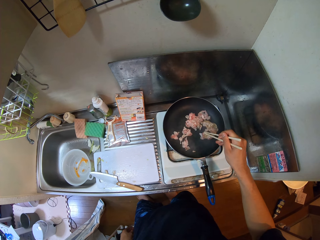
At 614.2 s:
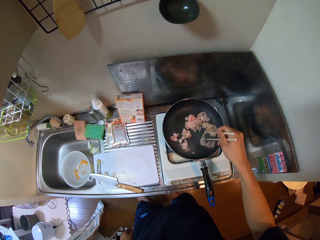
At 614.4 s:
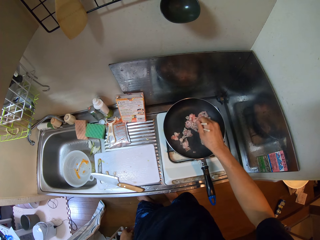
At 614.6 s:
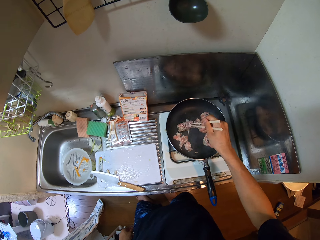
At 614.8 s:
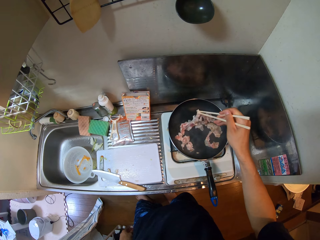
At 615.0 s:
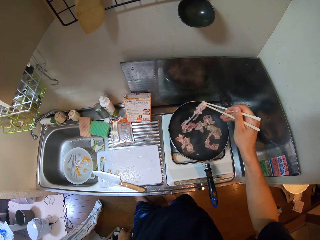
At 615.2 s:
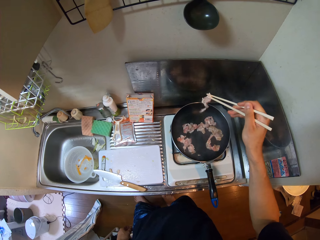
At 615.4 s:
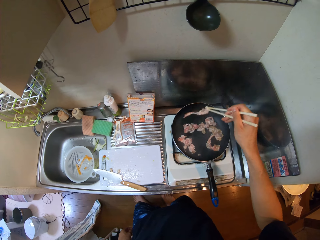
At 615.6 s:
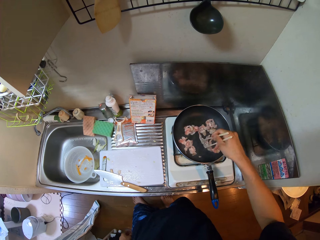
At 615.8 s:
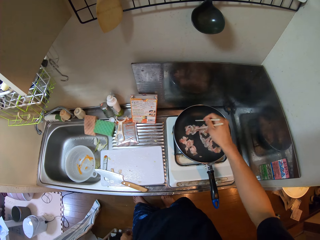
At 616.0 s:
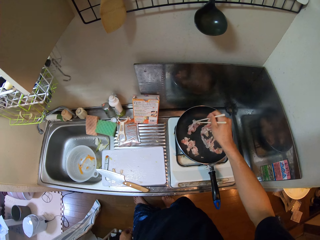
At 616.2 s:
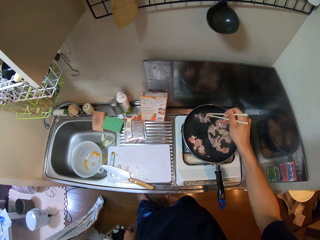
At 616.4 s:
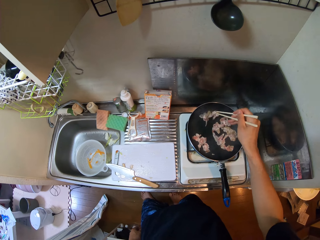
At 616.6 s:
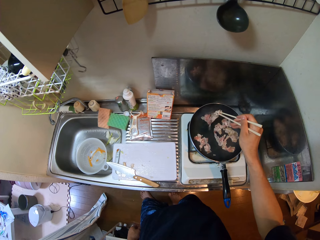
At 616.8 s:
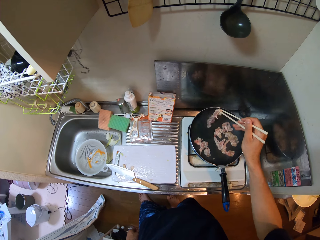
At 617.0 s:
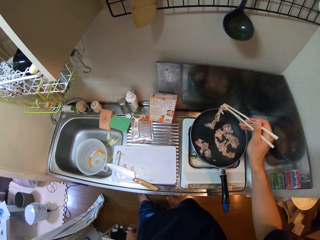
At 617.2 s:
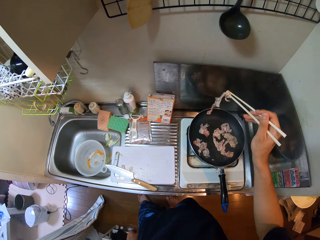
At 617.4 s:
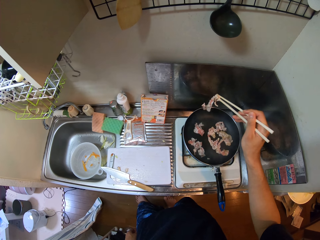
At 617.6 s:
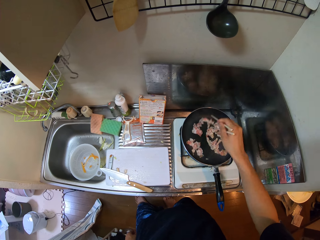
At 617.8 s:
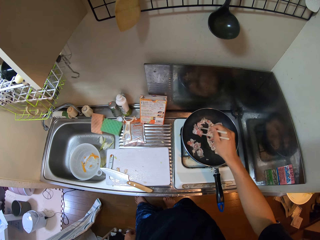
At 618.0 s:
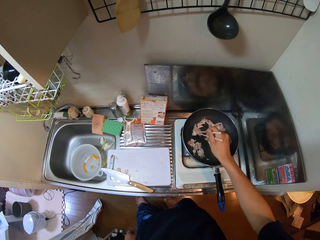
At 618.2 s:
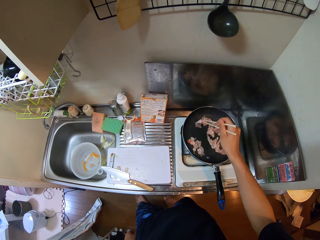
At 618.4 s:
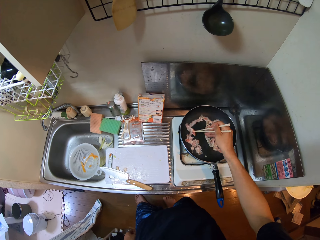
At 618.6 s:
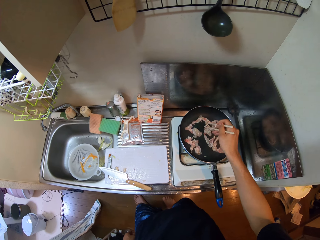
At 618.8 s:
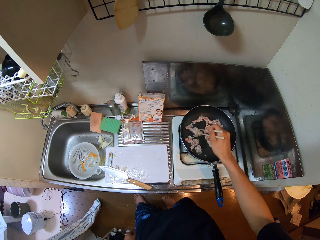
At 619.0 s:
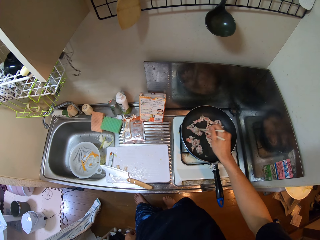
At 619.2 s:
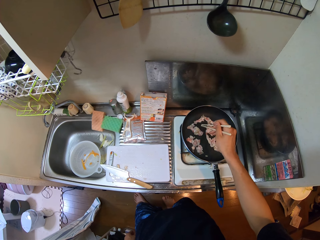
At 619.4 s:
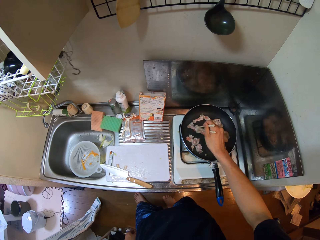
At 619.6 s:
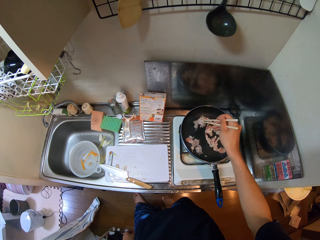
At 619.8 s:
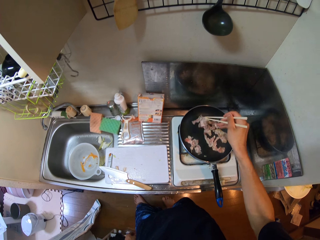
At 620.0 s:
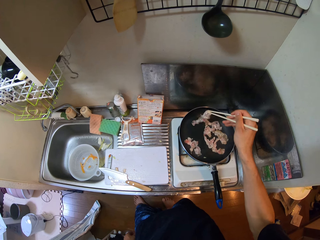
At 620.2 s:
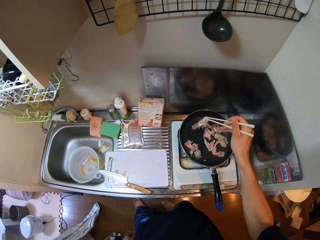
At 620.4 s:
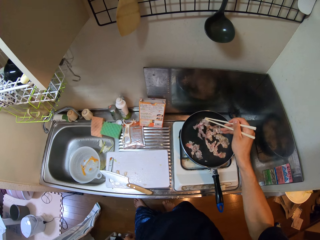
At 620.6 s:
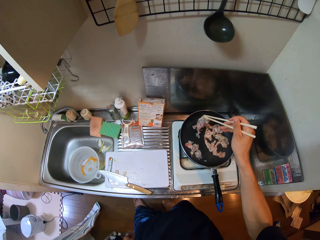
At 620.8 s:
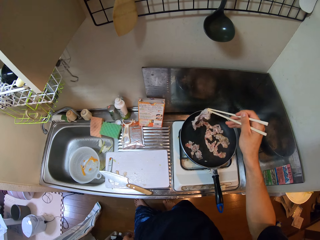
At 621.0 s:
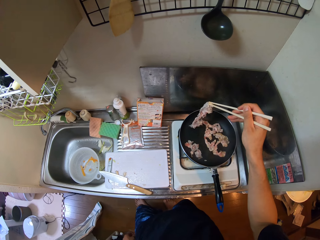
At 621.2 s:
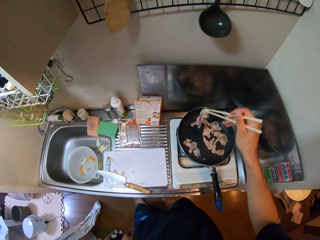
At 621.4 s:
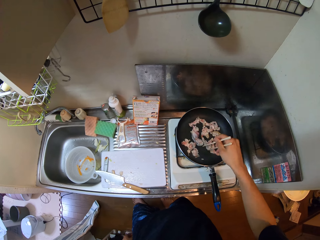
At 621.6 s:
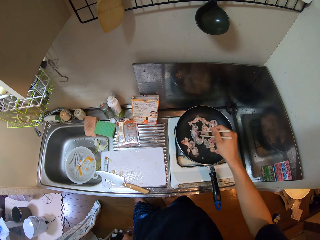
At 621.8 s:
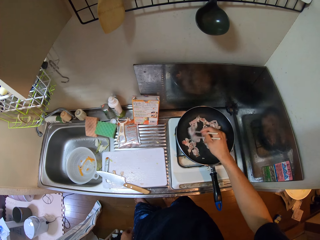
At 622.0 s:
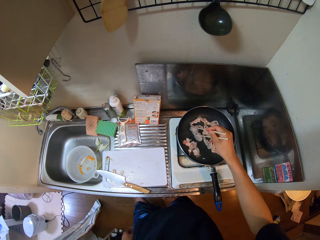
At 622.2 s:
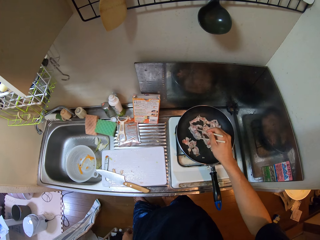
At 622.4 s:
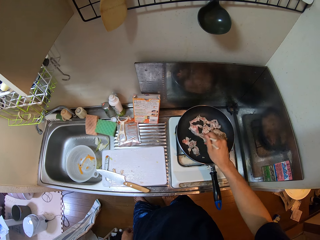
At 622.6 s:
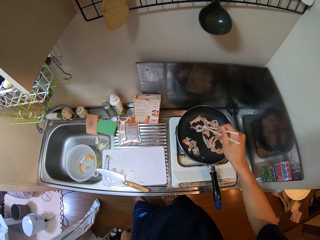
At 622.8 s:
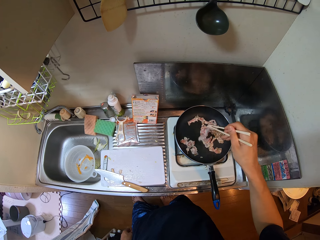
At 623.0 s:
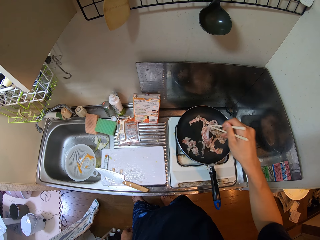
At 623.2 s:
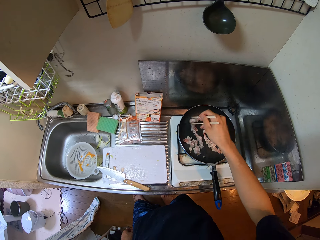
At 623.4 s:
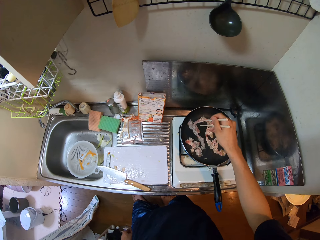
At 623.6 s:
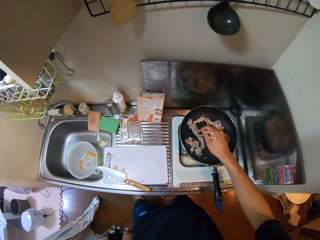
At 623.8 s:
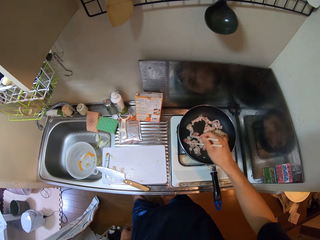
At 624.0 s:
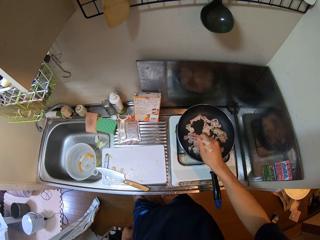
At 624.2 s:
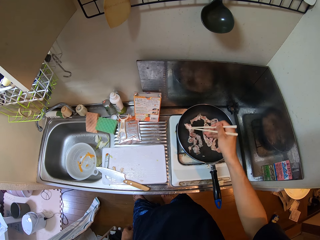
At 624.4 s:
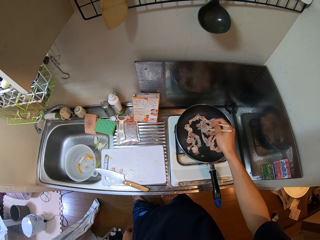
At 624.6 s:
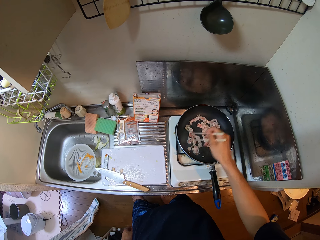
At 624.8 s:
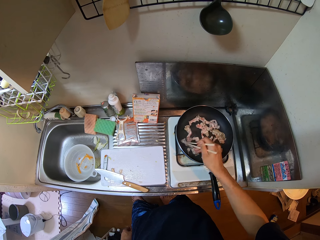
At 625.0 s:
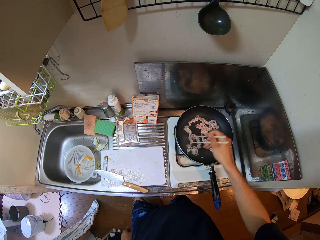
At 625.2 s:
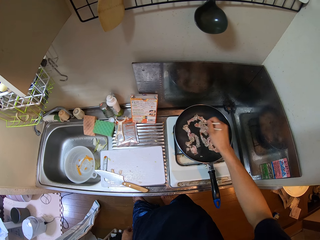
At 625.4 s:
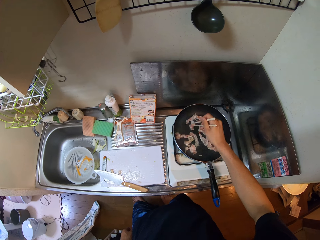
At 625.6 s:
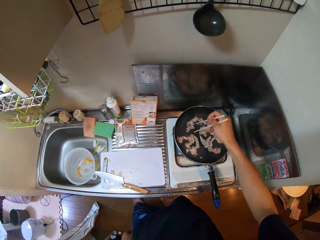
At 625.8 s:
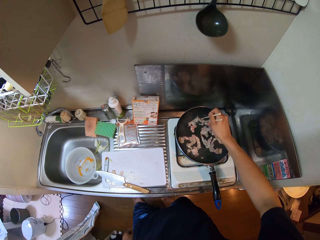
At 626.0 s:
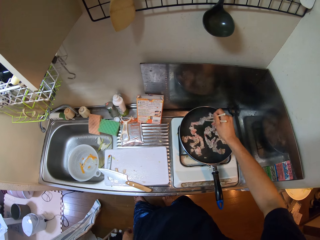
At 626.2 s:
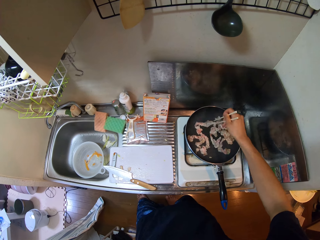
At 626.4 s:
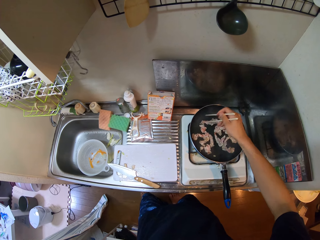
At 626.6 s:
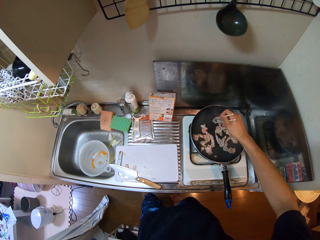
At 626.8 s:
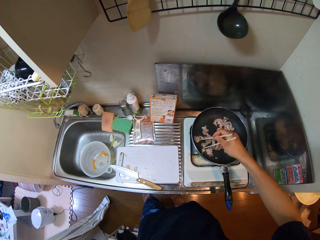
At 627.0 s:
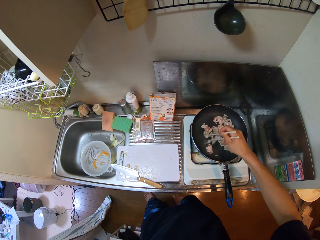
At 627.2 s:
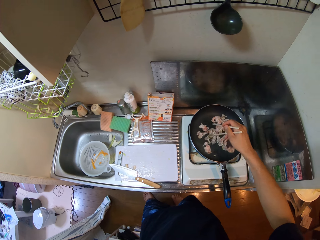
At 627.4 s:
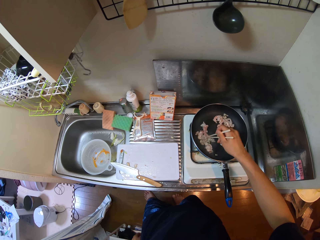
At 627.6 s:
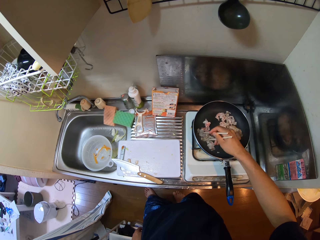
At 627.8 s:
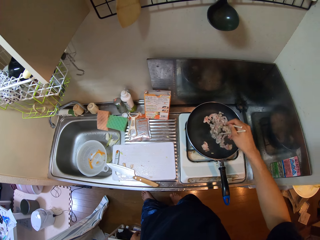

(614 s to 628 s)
The camera wearer flips pieces of meat with chopsticks on a pan.

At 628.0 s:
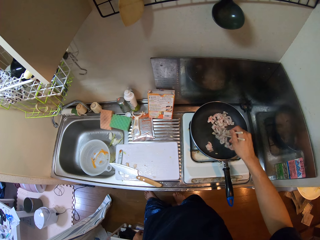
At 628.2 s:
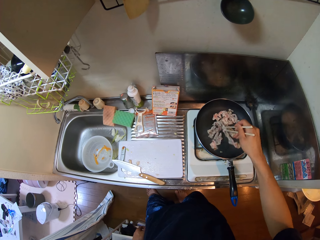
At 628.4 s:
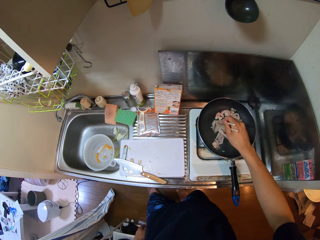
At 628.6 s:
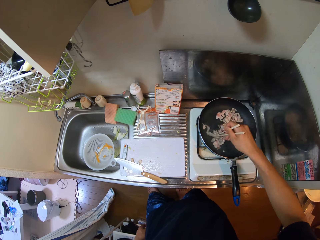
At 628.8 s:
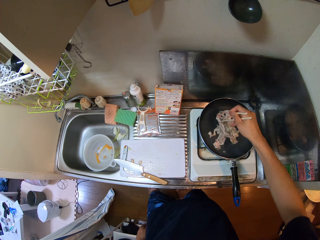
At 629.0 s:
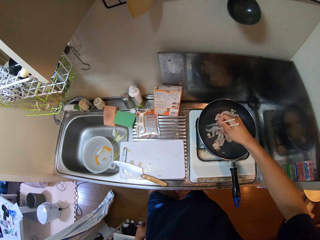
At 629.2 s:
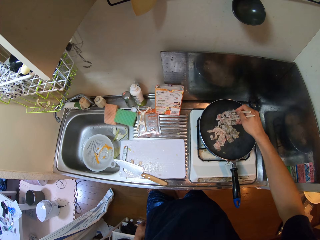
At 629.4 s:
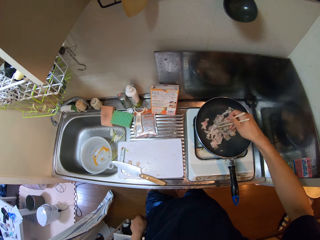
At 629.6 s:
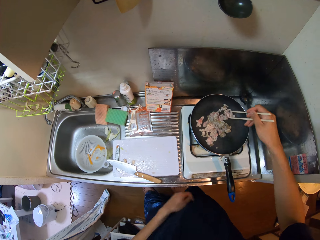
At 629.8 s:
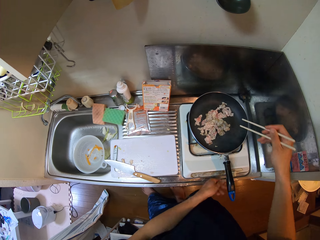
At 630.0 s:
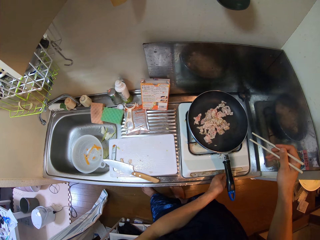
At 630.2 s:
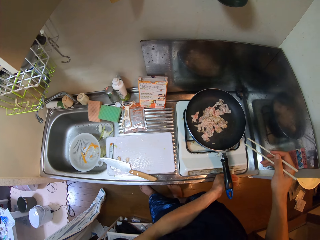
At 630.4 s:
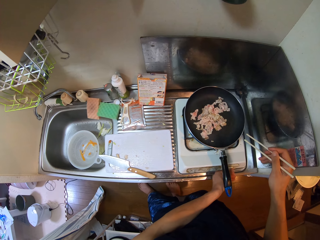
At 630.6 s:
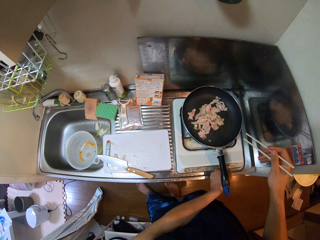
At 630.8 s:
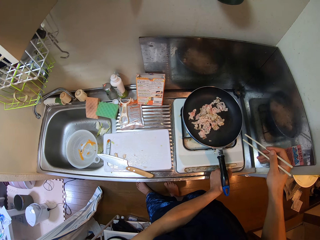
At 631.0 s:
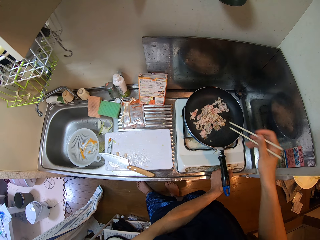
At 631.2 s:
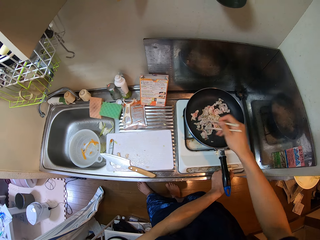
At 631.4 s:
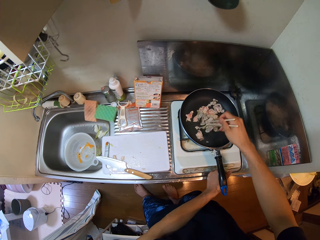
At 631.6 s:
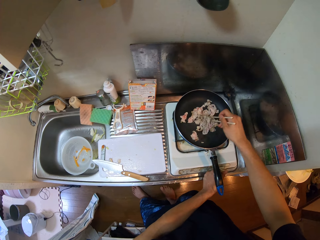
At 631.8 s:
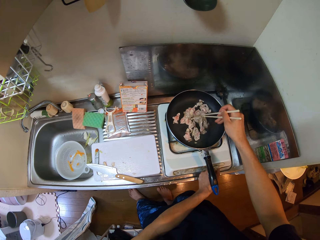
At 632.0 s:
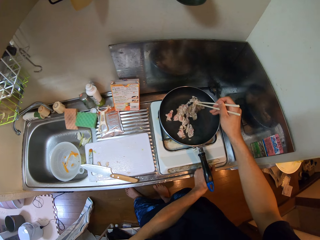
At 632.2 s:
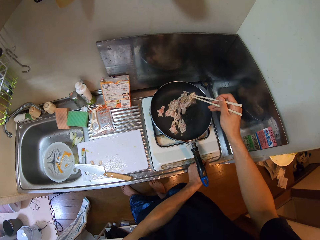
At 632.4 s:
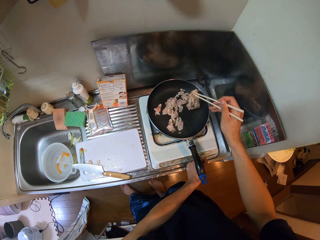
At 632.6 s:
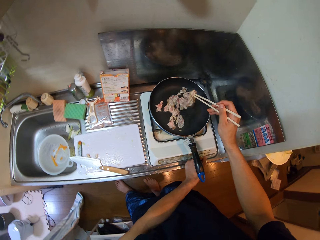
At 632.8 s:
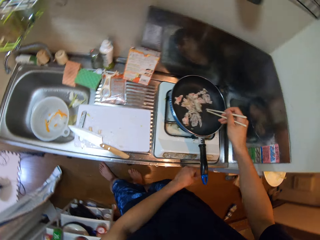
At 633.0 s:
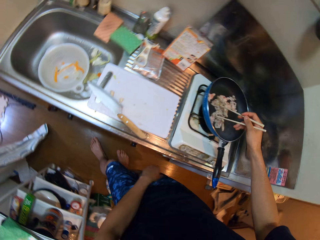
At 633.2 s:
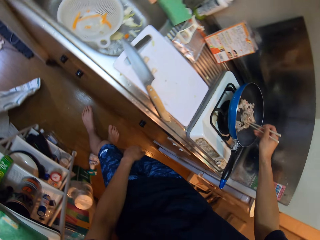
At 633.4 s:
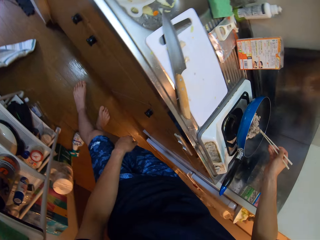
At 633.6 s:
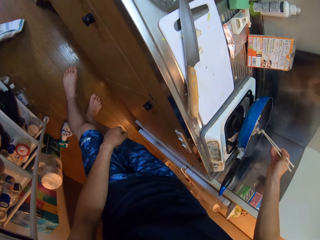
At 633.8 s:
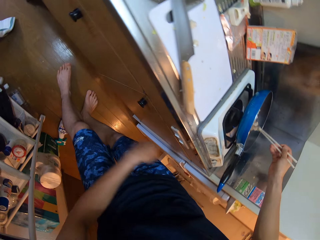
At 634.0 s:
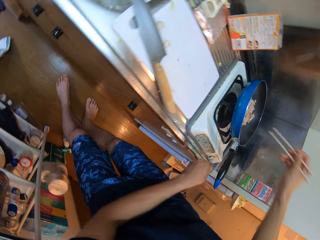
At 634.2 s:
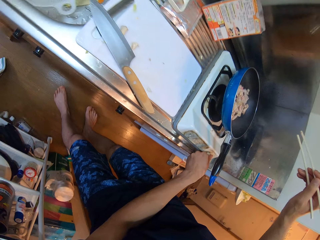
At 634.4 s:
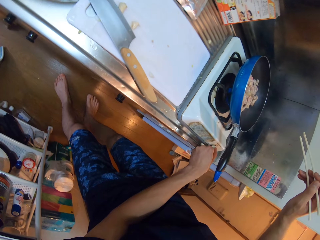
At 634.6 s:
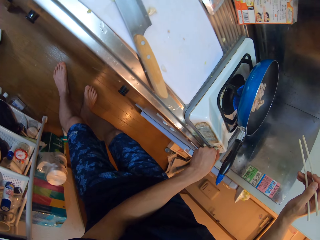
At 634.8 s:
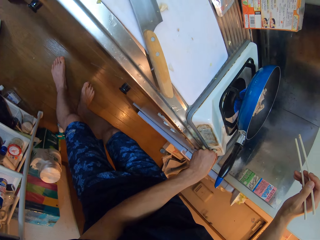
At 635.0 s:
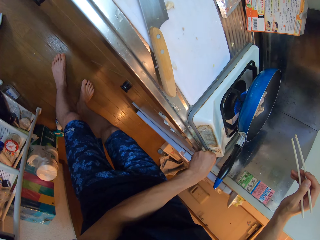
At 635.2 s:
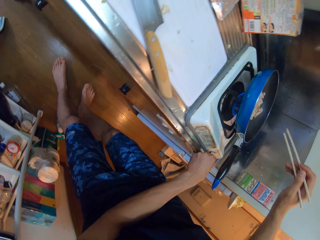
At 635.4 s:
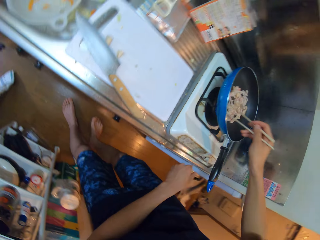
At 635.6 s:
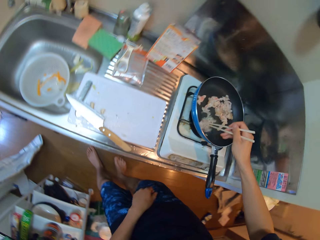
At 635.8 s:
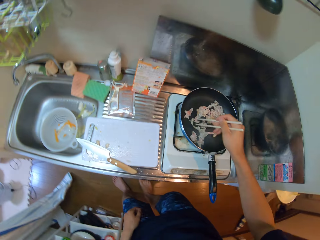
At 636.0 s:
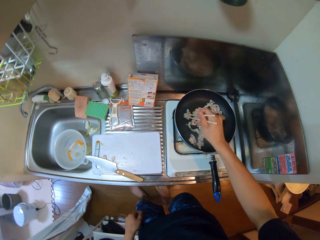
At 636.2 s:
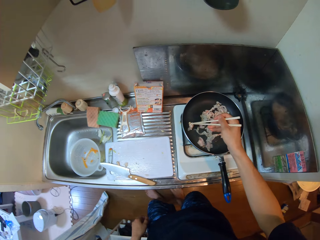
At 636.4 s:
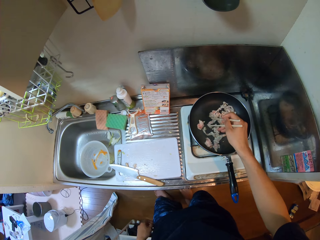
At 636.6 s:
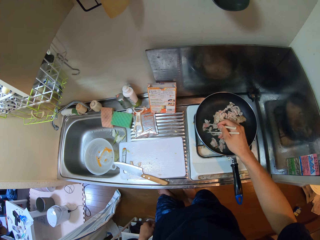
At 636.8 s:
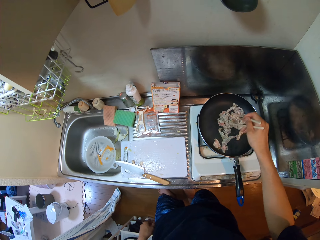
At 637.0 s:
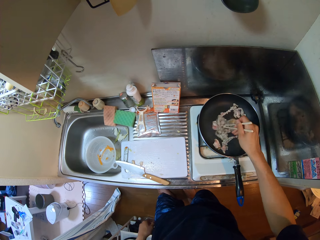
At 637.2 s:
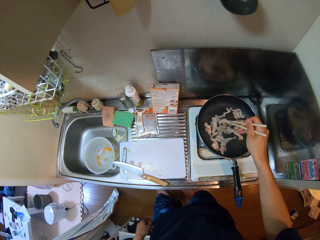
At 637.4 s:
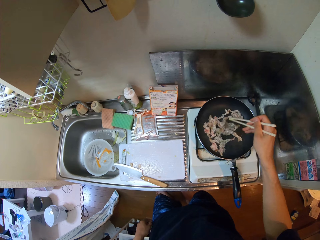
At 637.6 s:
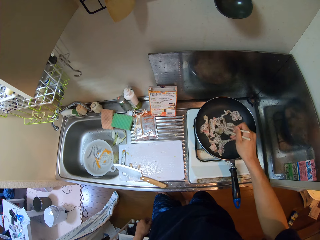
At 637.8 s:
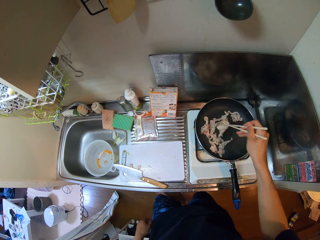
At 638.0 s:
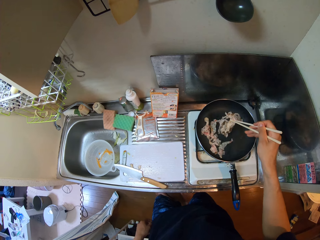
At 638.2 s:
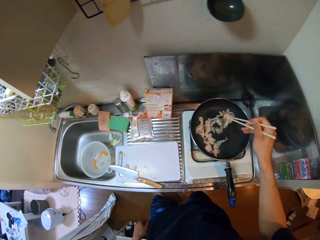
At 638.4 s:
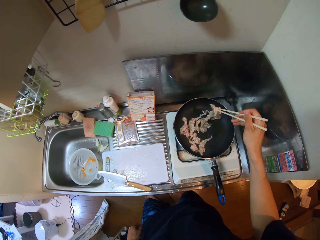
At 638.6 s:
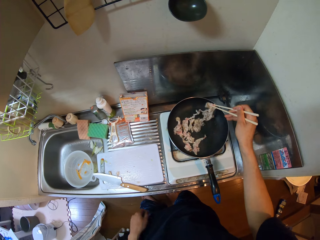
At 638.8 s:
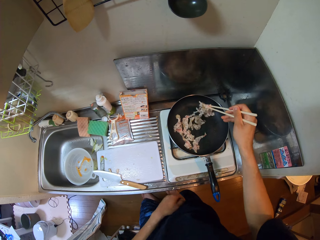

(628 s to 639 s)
The camera wearer adjusts heat on a gas cooker with a hand. They stir pieces of meat on a pan with chopsticks. They adjust heat on the gas cooker with a hand. They stir the pieces of meat on the pan with chopsticks.
